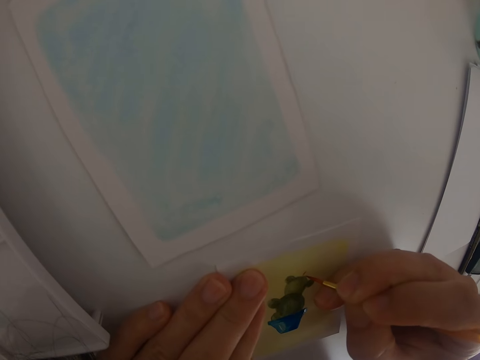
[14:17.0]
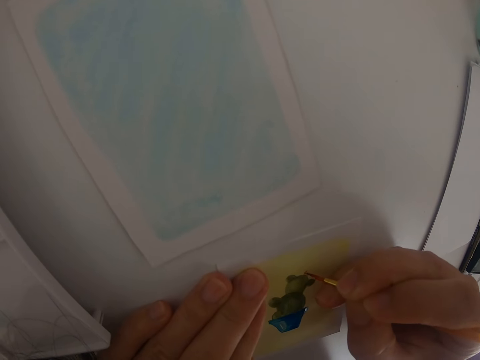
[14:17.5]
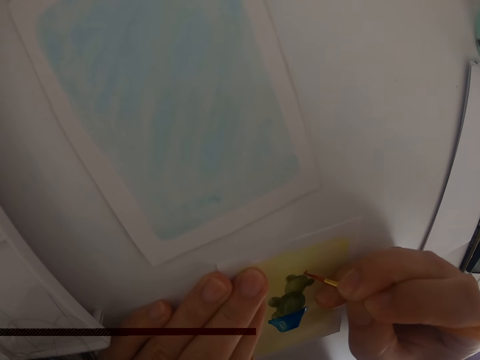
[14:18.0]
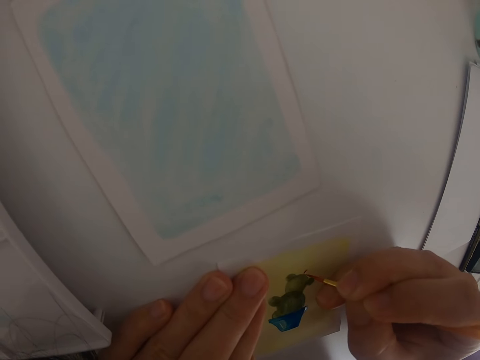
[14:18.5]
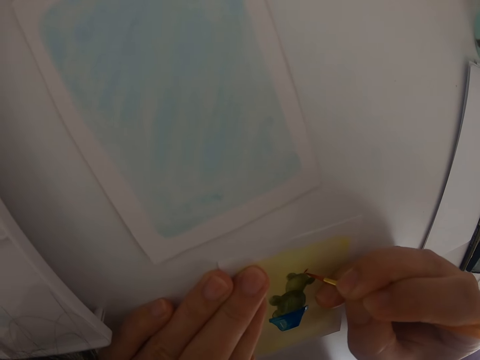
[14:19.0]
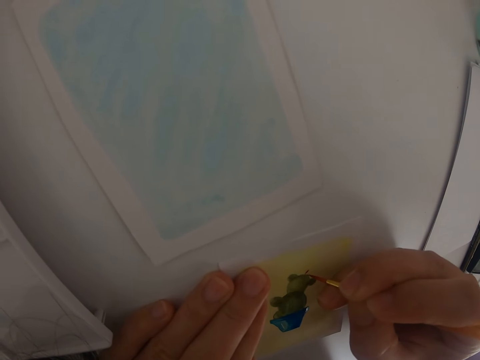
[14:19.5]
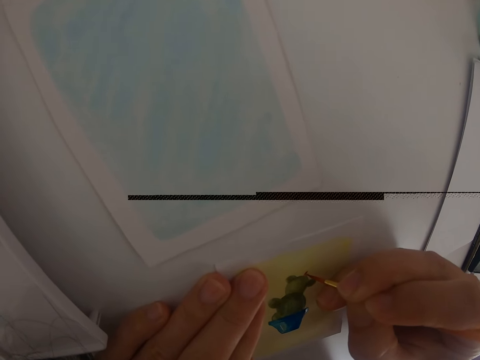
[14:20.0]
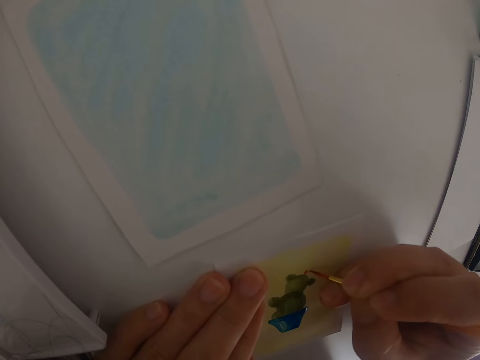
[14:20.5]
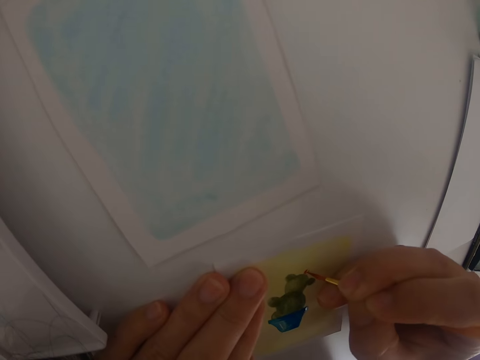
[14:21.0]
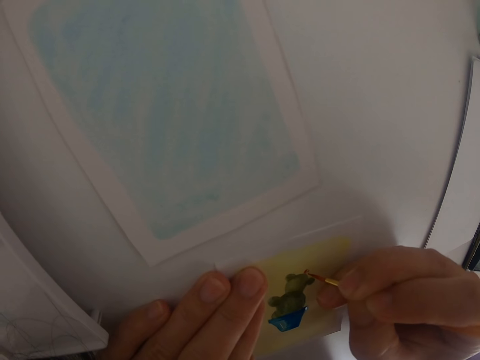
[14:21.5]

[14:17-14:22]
The camera wearer paints a drawing on a piece of paper.

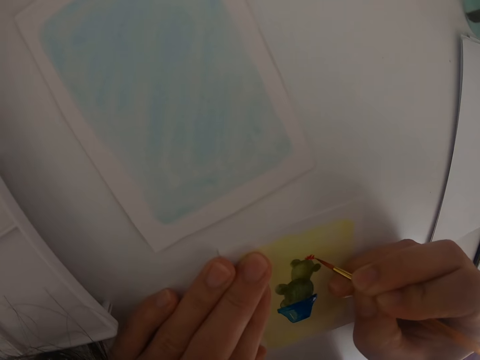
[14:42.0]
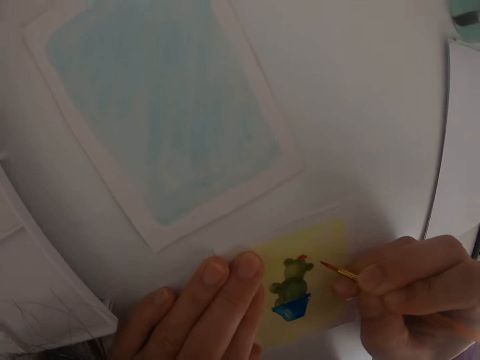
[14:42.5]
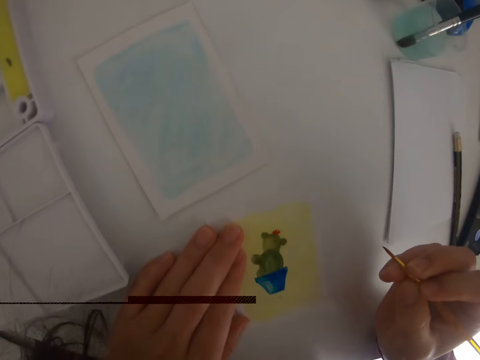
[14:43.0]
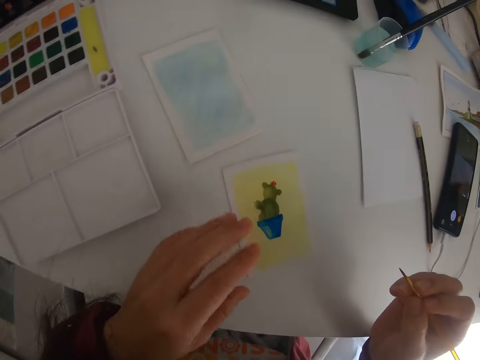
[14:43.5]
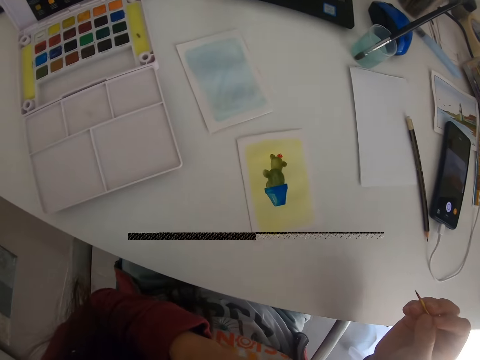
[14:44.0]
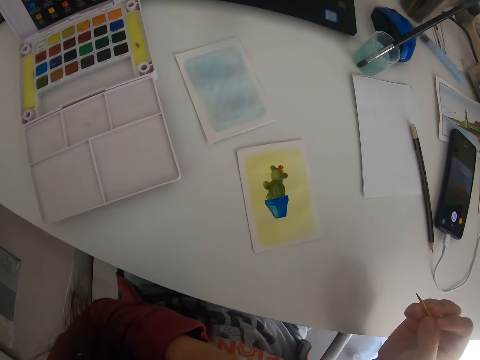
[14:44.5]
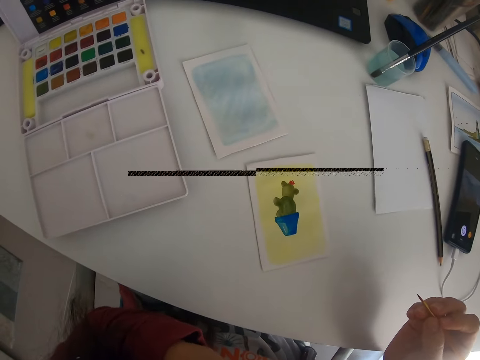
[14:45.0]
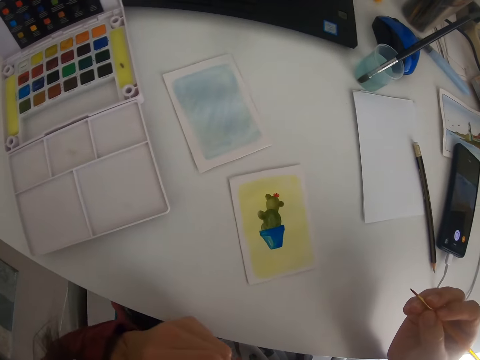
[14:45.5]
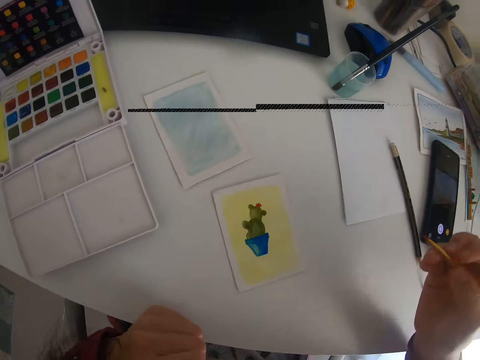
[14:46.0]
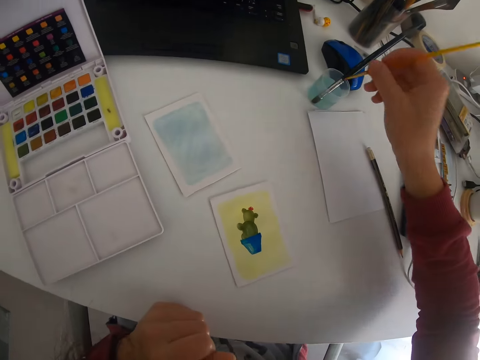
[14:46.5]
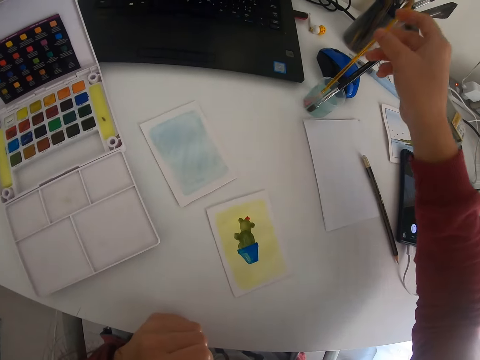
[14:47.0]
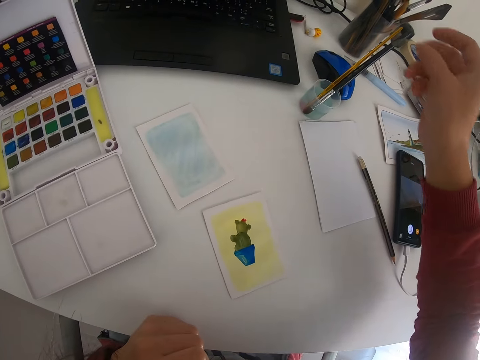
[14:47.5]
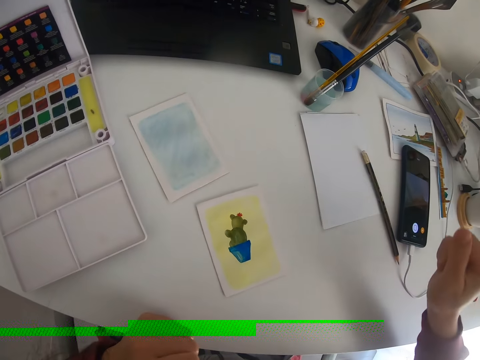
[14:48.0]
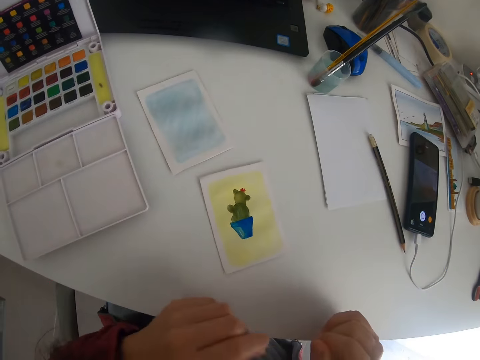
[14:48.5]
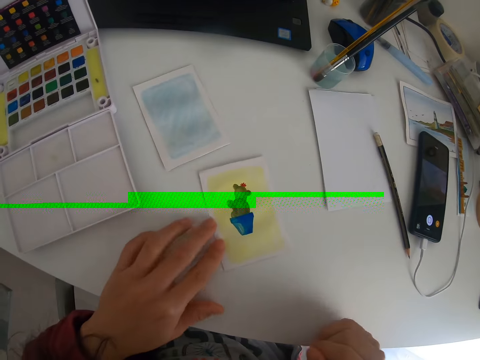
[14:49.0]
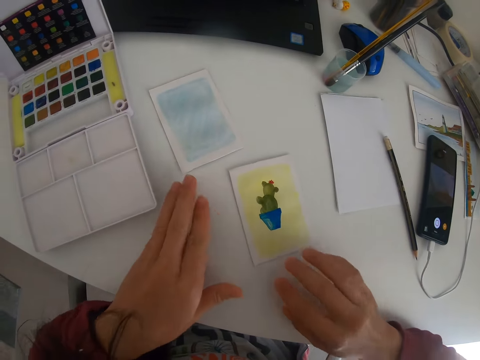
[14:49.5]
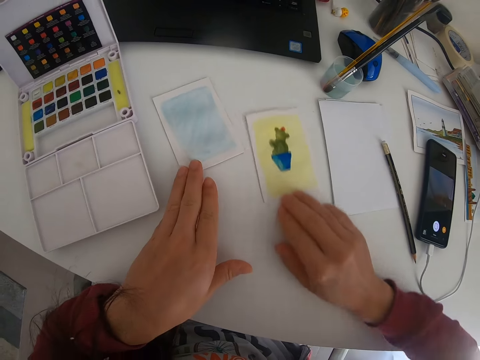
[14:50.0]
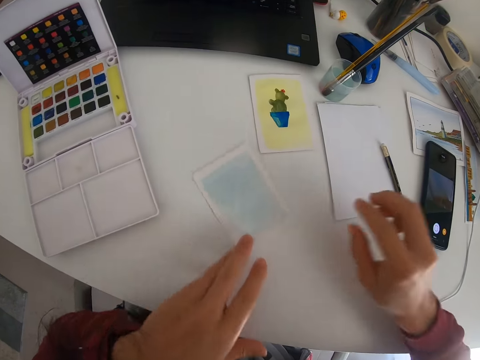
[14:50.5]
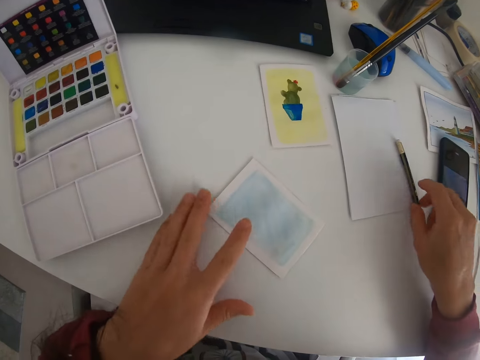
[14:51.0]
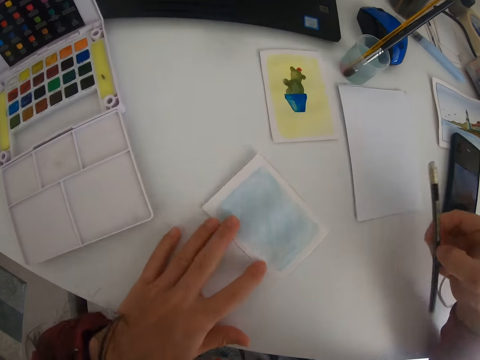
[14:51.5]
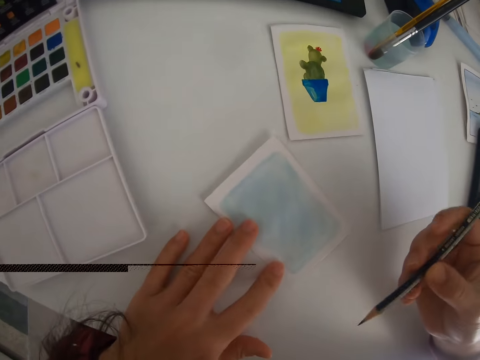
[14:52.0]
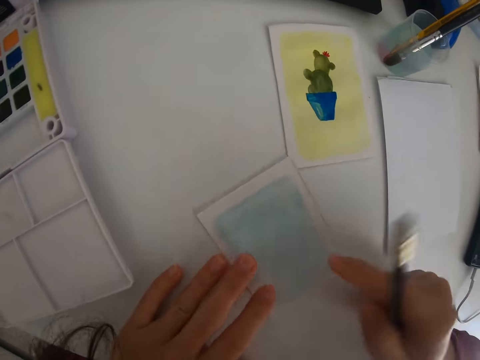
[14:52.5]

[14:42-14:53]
The camera wearer moves the paint brush. They lift the right hand and release the paper from the left hand. They move a hand. They move the paint brush. They place the paint brush in the can with liquid. They move a hand. They push the painted piece of paper with the left hand. They push the painted piece of paper with the right hand. They draw another piece of paper closer. They pick up a pencil with the right hand.

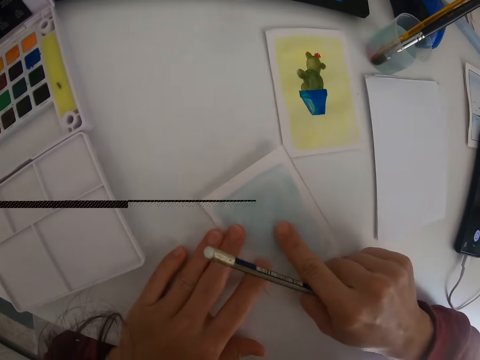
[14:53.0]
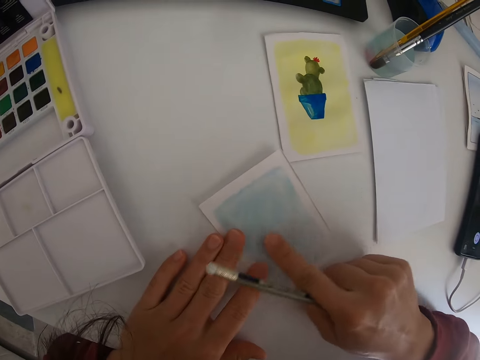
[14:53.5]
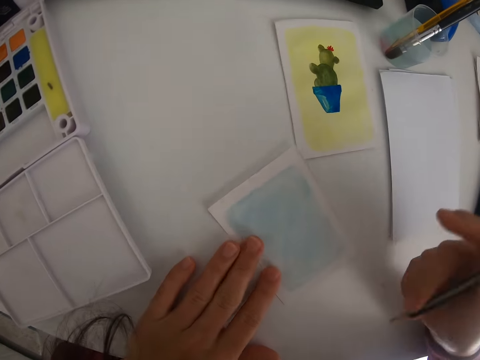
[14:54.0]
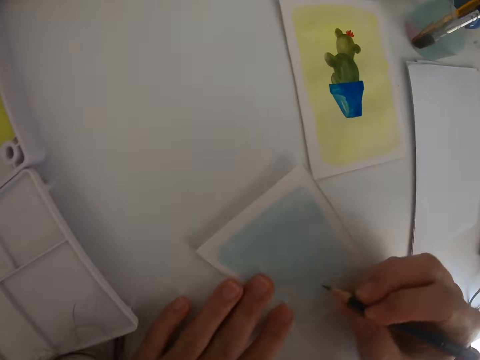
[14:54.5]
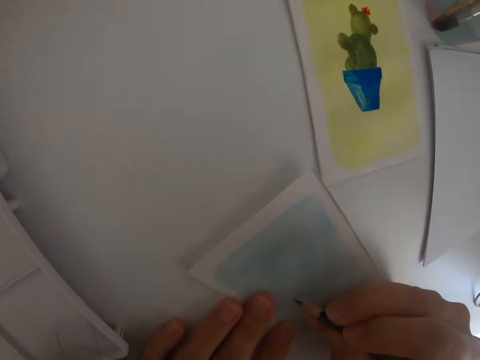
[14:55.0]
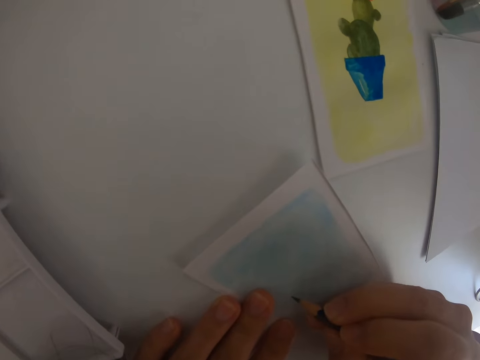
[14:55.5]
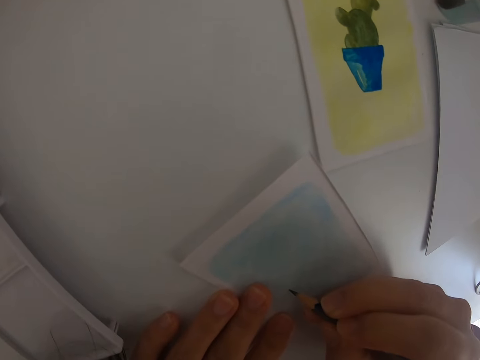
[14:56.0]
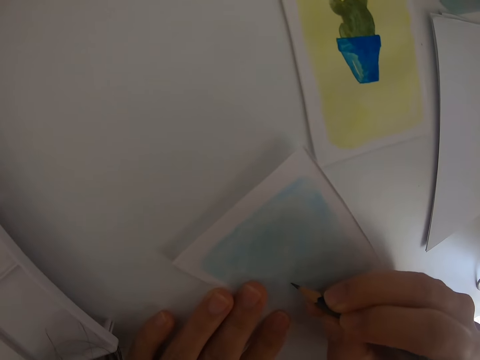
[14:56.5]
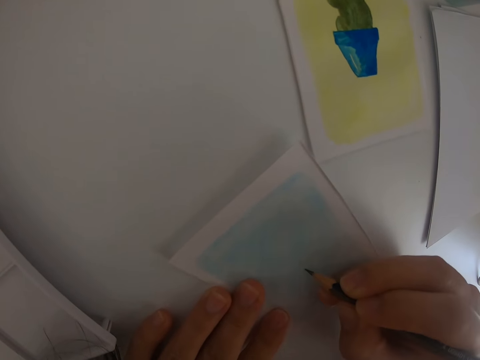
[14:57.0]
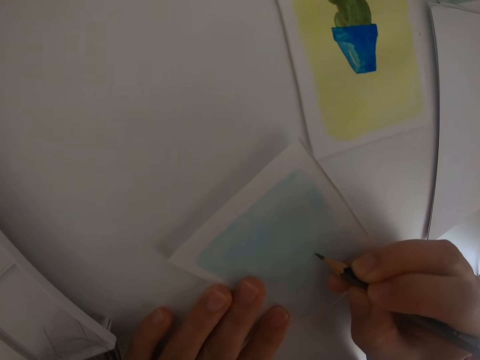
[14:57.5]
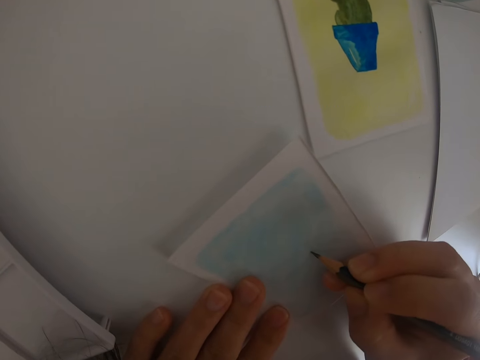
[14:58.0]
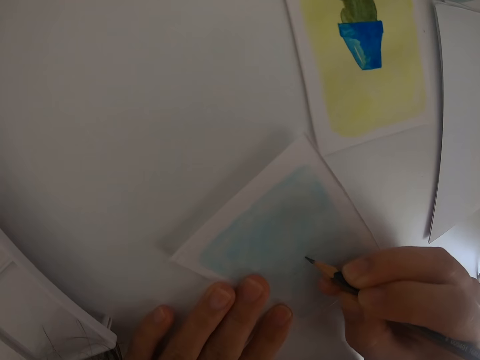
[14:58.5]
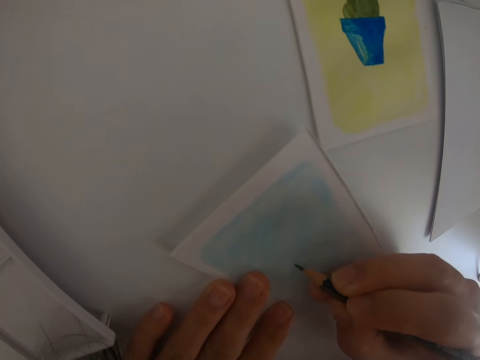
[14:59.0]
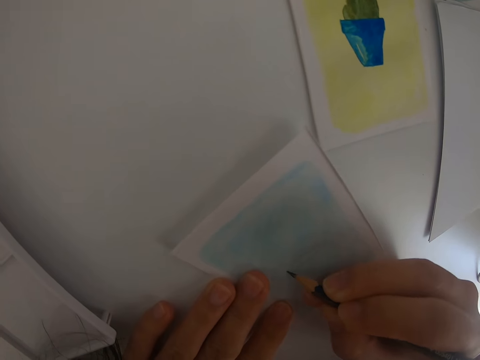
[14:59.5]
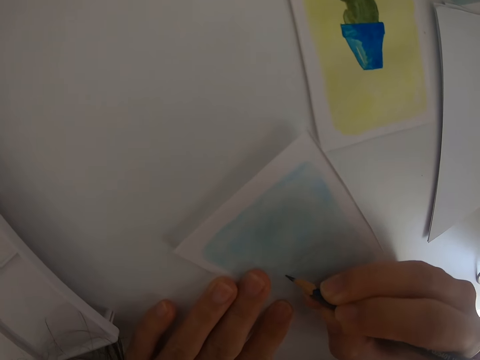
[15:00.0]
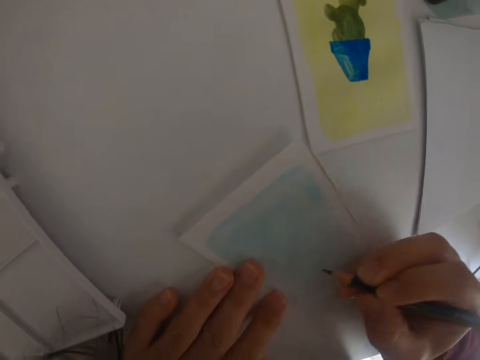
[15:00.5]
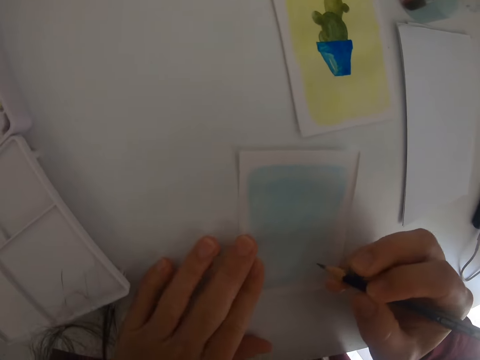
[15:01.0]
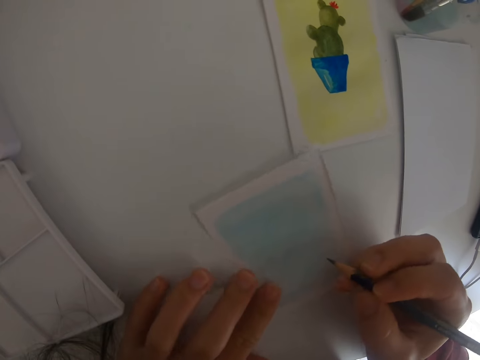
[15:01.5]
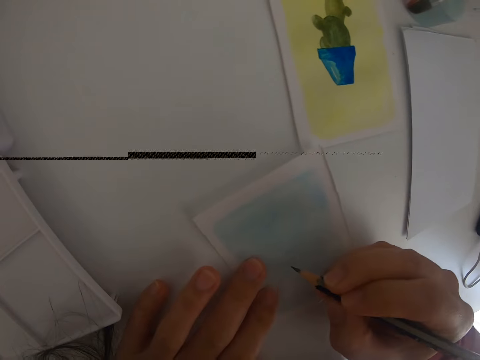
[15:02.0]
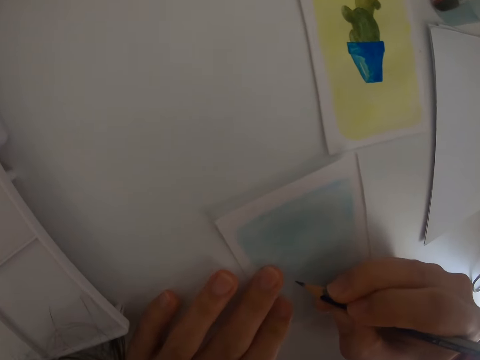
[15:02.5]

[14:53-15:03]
The camera wearer touches the paper. They move the pencil. They rub the piece of paper with the right hand. They draw on the drawing paper. They draw on the piece of paper with the right hand. They move the paper.
